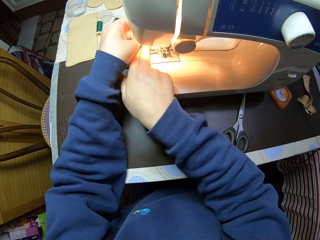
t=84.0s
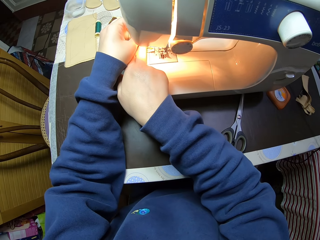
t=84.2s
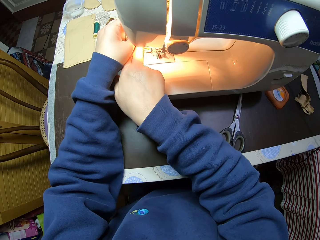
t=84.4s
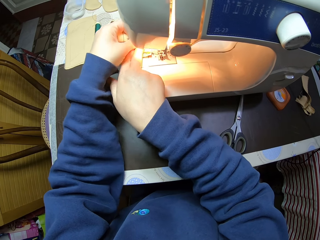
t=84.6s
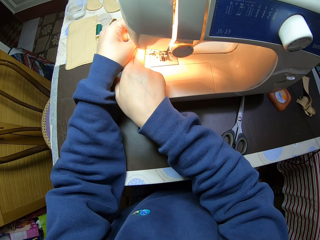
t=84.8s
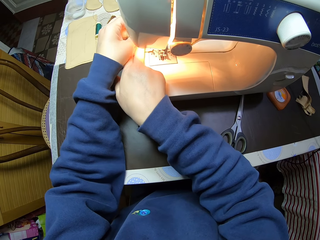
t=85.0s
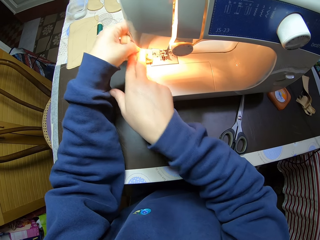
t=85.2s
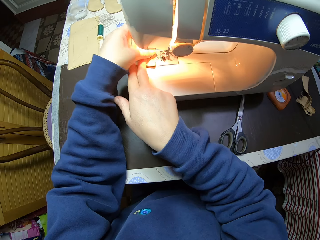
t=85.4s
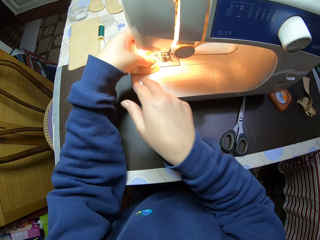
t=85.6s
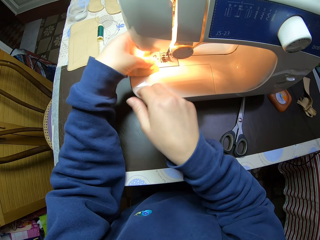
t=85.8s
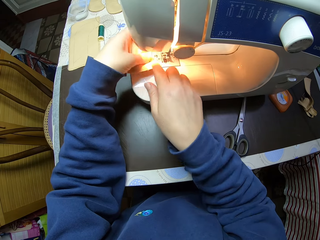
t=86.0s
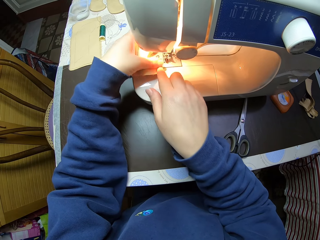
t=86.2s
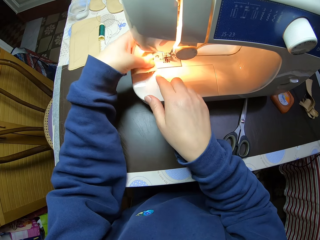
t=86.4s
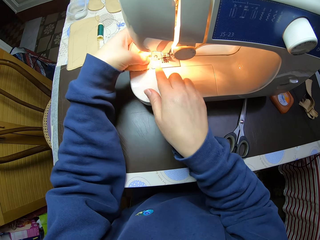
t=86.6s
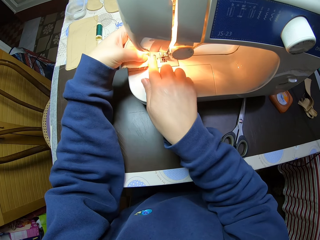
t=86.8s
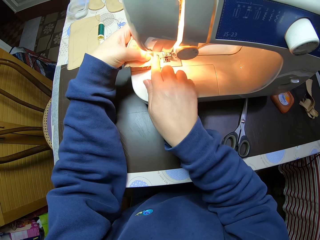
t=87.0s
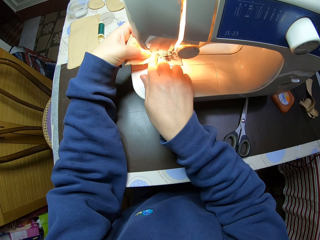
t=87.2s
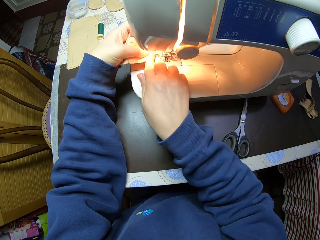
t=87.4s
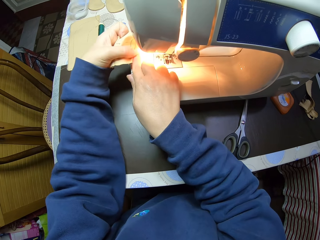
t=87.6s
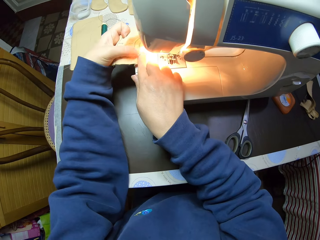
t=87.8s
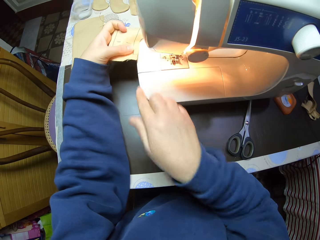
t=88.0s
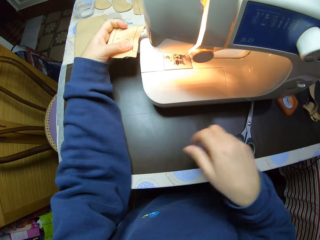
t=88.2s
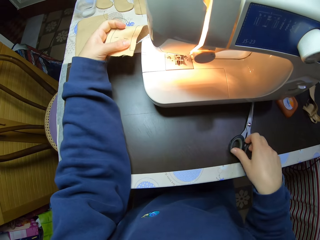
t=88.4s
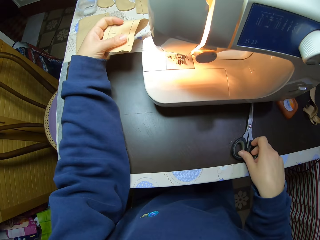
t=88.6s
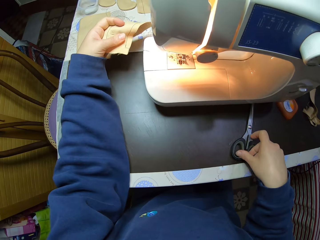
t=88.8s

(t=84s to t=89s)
The camera wearer picks up scissors from the table with her right hand.

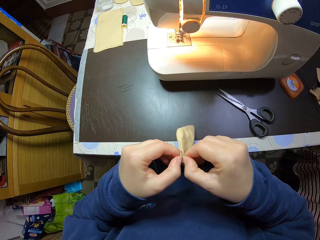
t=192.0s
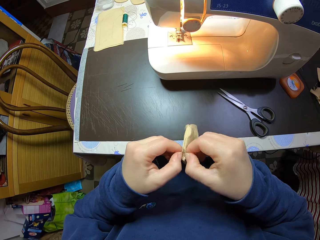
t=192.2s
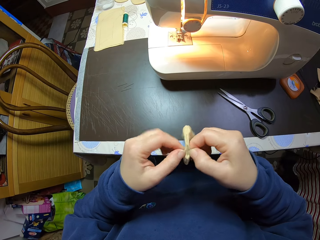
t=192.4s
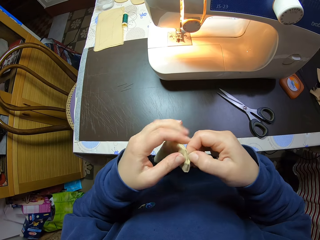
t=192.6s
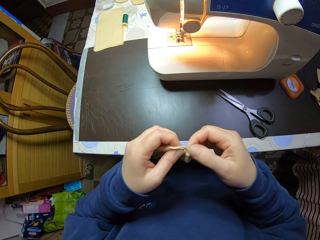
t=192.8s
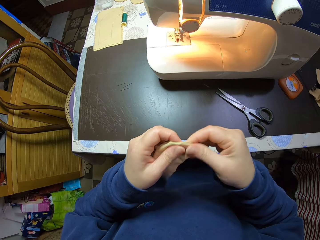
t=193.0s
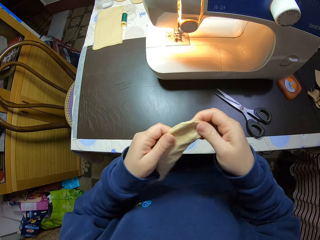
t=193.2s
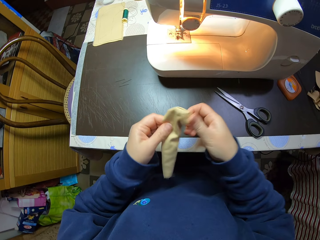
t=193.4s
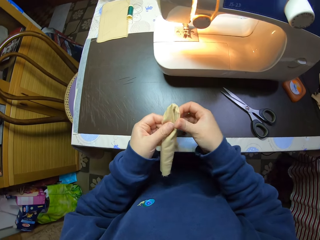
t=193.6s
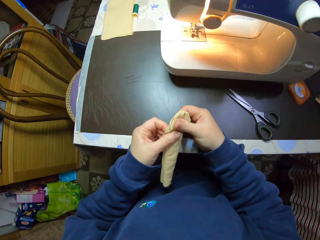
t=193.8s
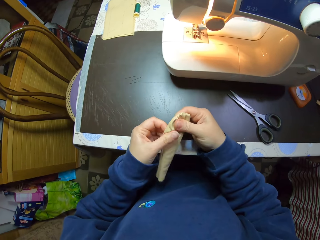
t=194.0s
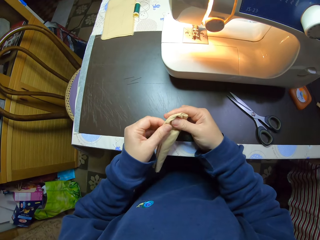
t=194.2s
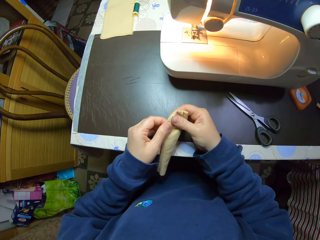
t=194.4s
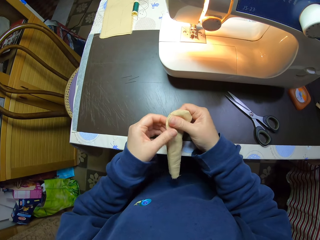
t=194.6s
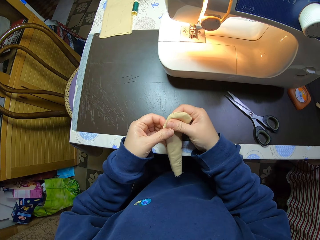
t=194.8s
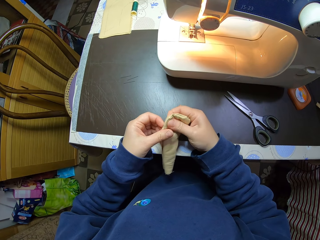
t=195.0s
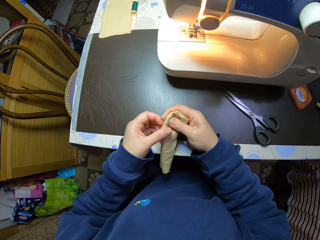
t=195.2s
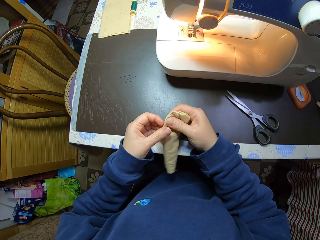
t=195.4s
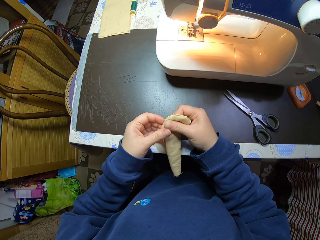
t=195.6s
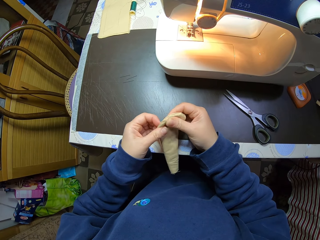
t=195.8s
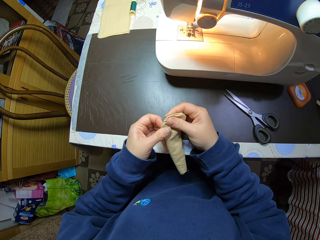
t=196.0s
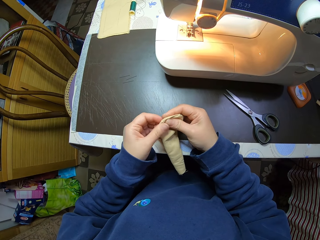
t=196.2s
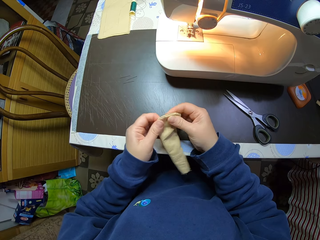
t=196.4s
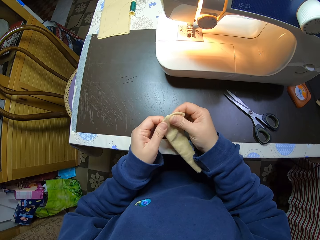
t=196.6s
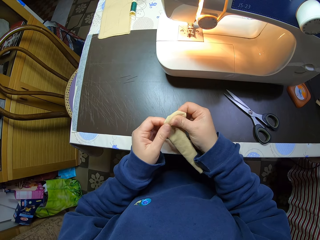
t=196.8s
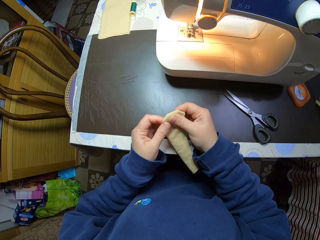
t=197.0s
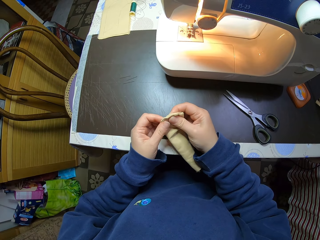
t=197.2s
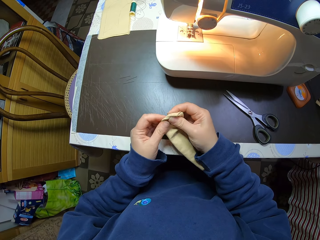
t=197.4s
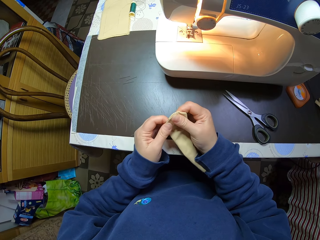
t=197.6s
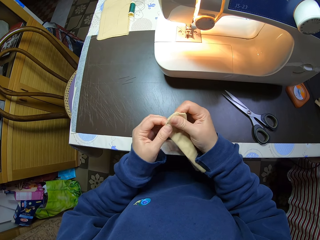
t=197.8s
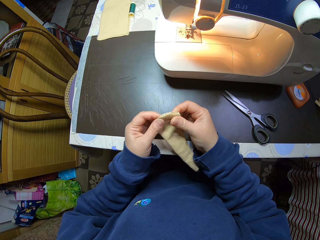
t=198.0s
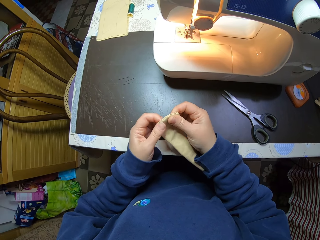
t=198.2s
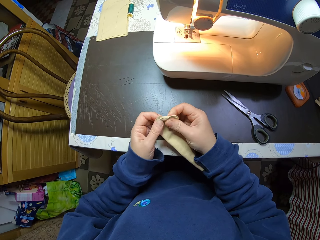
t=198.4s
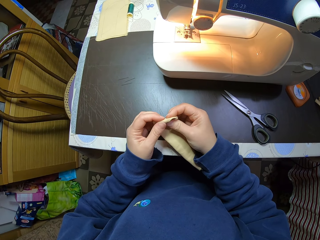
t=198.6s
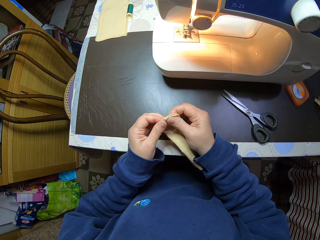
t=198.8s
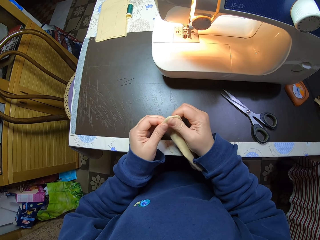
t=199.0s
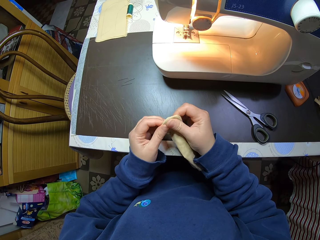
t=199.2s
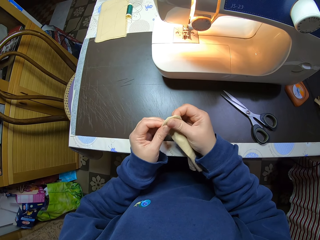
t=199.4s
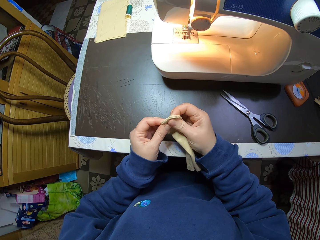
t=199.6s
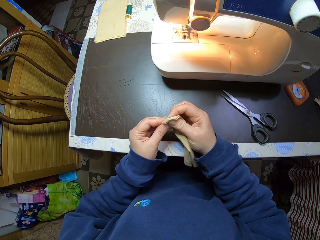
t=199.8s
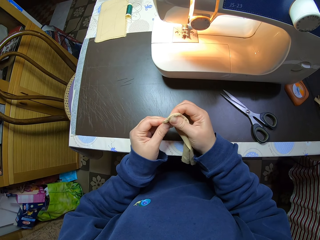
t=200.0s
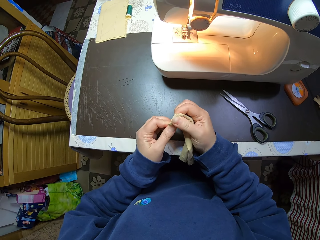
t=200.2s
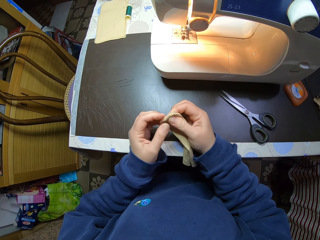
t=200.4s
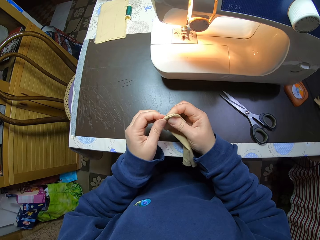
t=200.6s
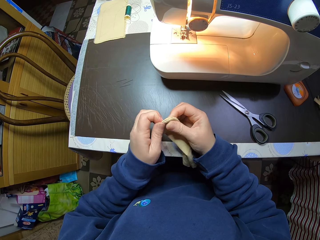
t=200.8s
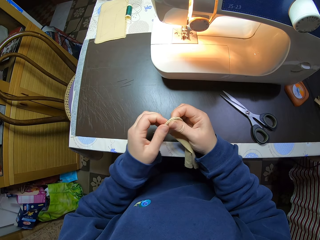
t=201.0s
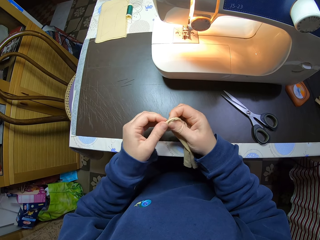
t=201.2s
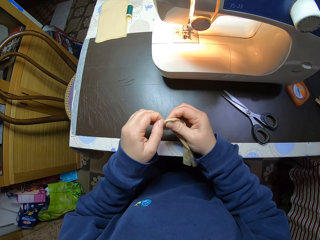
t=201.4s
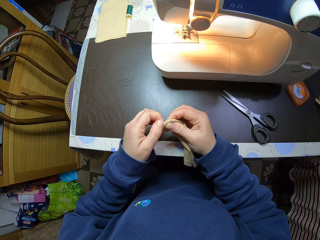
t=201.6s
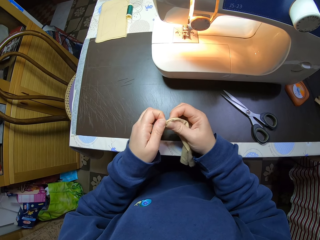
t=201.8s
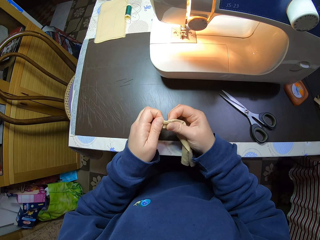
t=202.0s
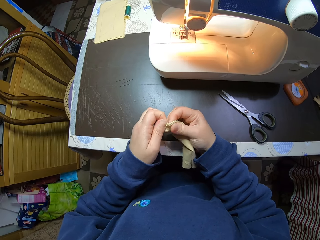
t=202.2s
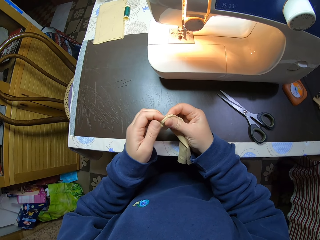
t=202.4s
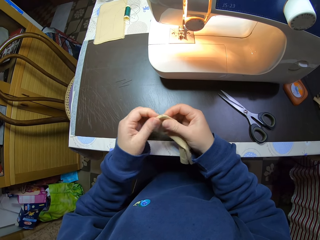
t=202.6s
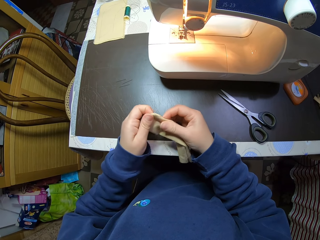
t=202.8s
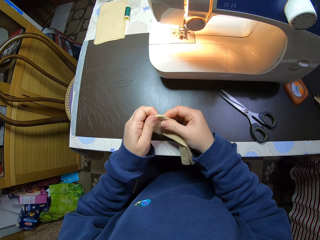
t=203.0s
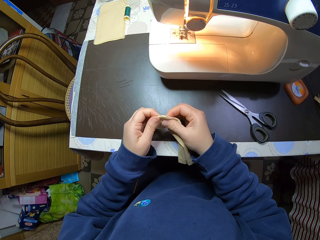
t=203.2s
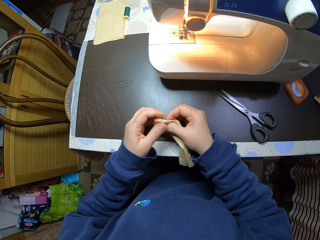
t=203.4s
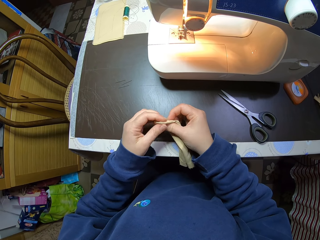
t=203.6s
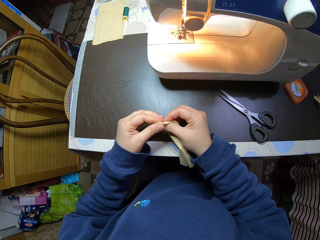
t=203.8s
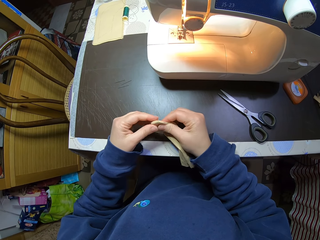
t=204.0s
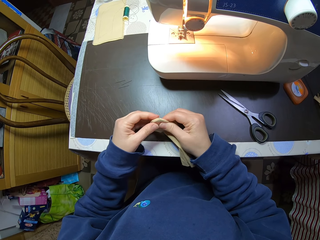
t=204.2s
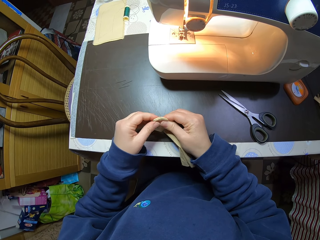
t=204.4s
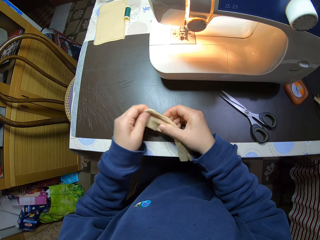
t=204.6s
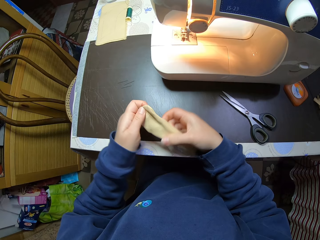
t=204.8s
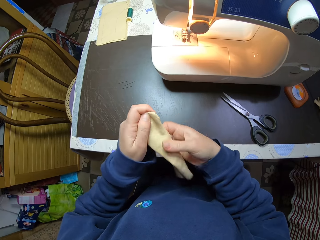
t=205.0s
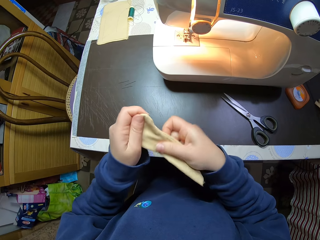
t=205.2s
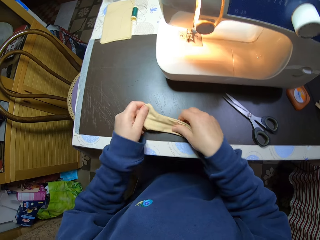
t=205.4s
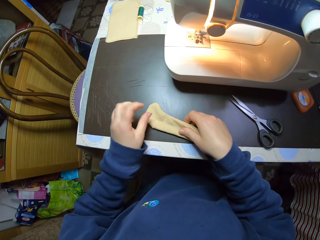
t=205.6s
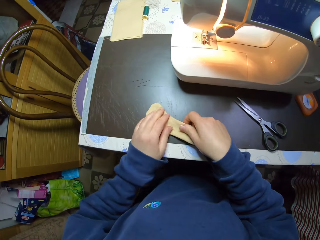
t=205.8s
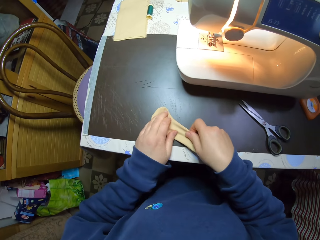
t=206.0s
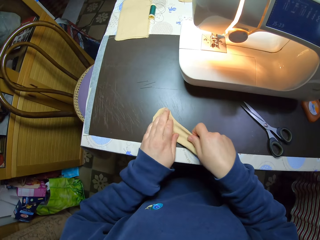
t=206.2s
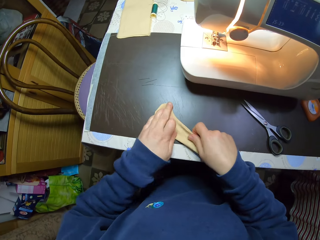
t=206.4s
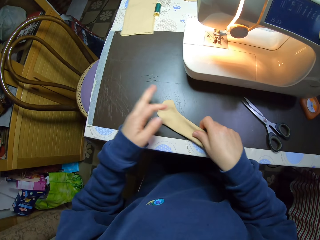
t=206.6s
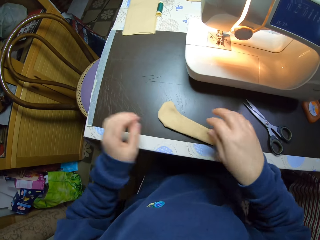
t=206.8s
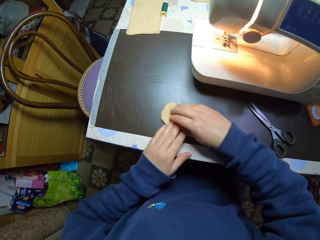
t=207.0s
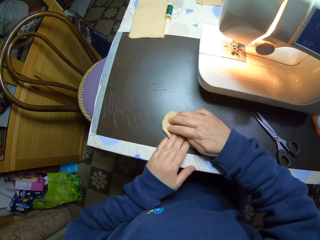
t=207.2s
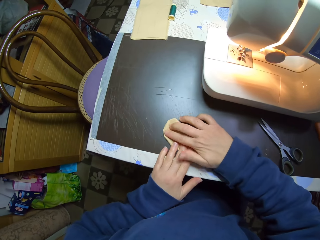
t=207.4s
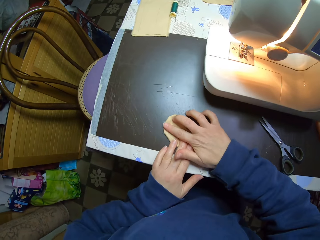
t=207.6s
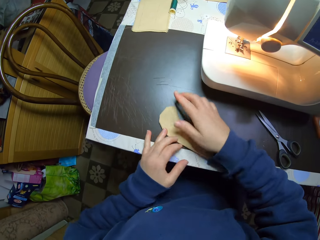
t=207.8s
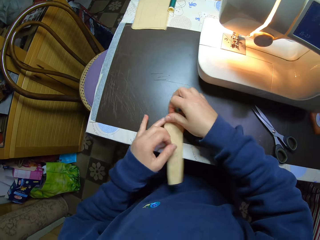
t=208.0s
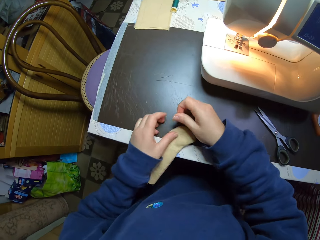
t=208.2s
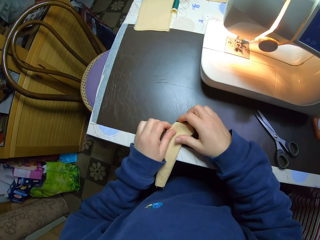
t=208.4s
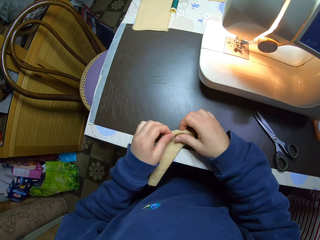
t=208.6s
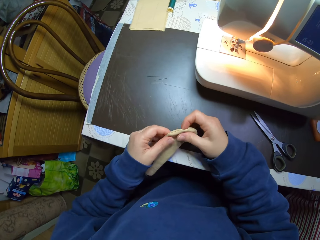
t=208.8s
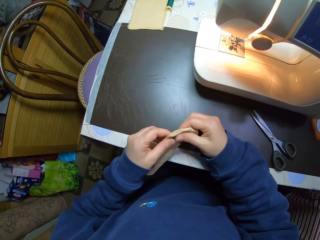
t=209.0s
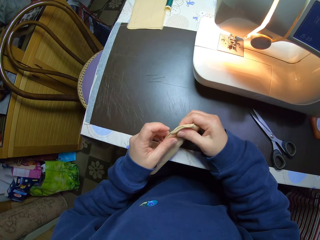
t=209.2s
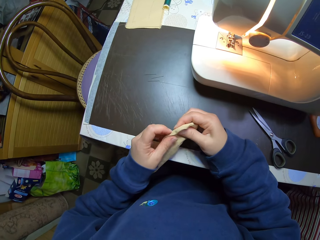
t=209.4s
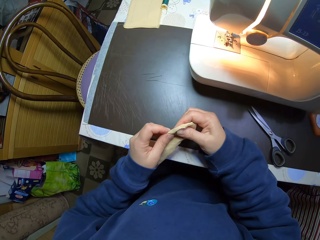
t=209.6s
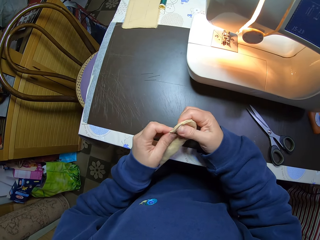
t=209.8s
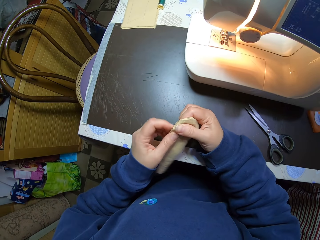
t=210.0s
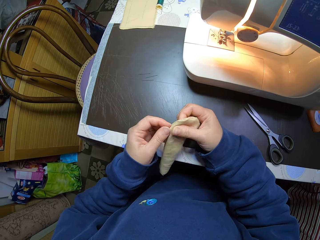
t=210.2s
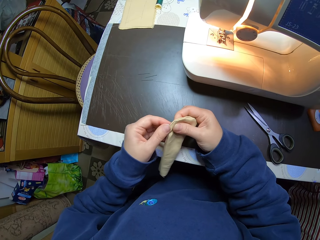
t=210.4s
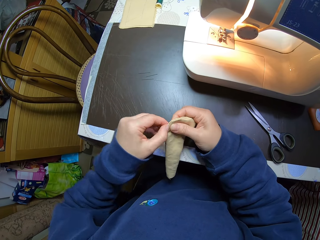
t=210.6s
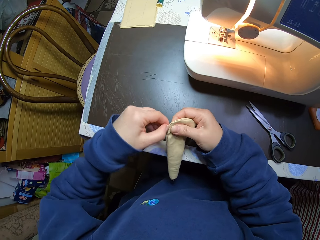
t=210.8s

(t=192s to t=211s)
The camera wearer rubs the fabric's edge with her hands. She drops the fabric on the table. She presses the edge of the fabric on the table with her hands. She picks up the fabric from the table. She continues rubbing the edge of the fabric with her hands.
